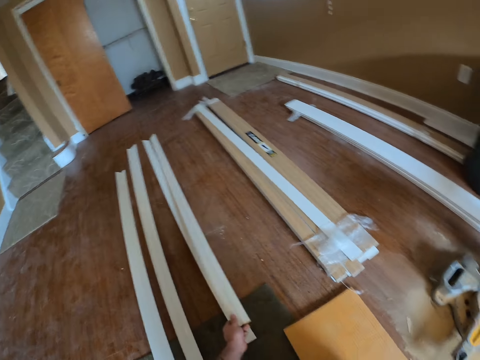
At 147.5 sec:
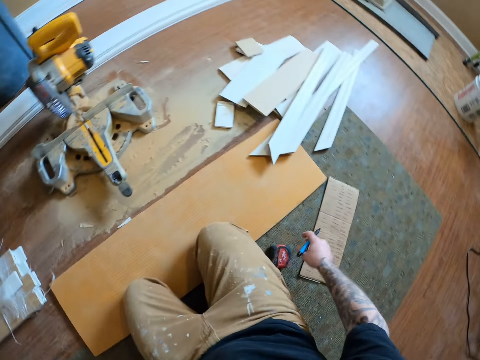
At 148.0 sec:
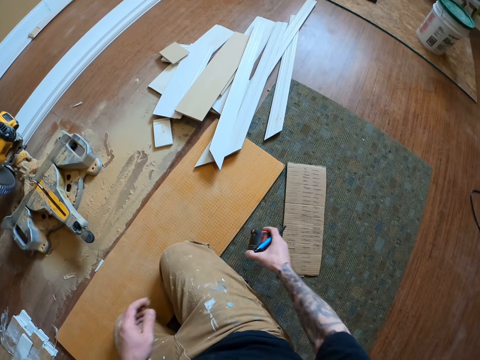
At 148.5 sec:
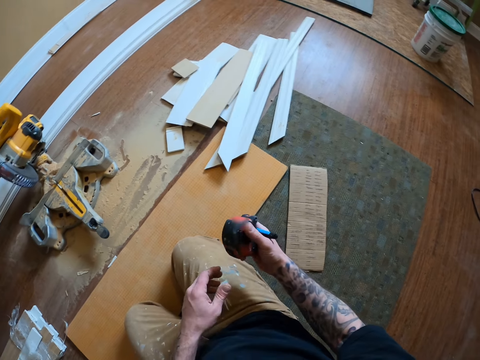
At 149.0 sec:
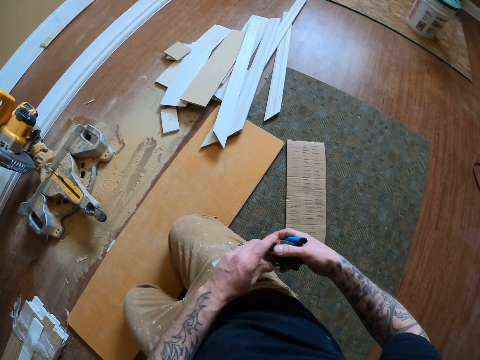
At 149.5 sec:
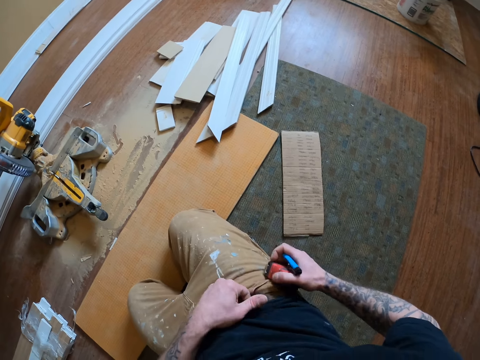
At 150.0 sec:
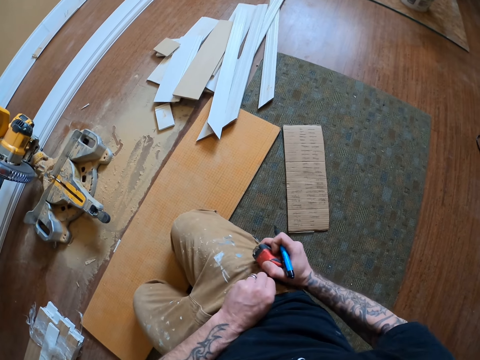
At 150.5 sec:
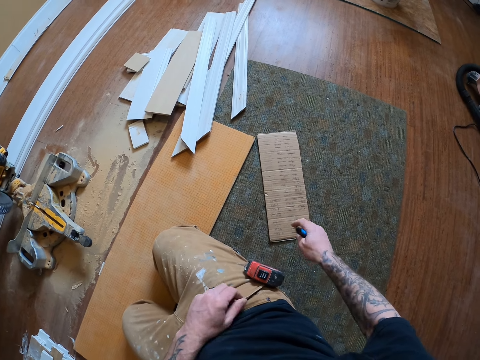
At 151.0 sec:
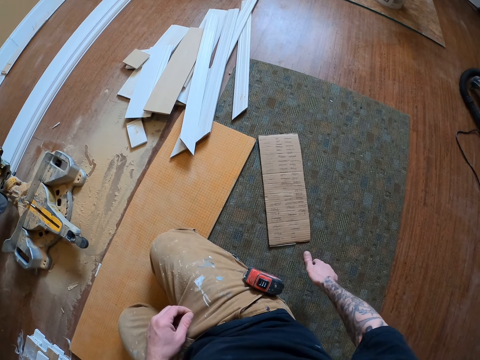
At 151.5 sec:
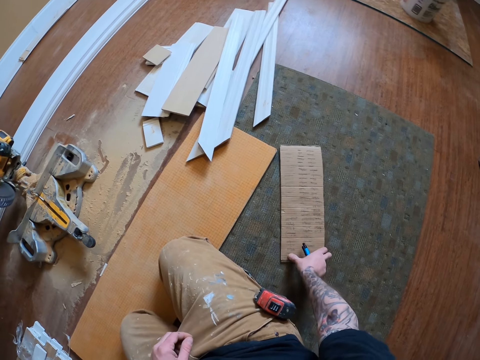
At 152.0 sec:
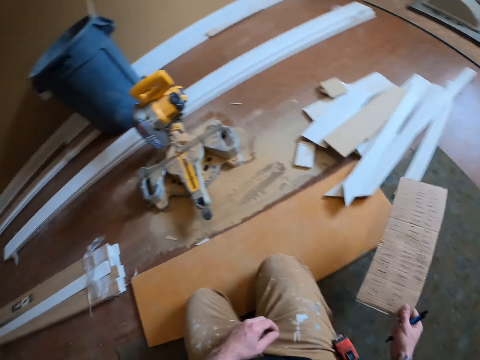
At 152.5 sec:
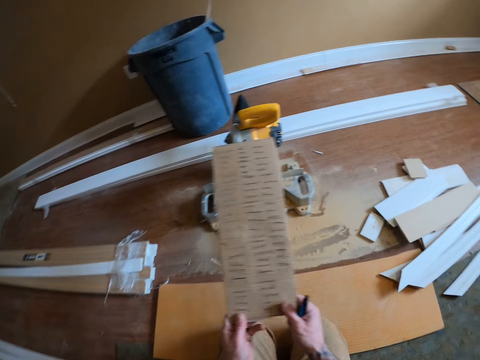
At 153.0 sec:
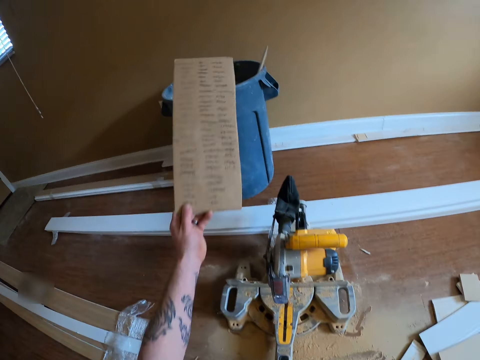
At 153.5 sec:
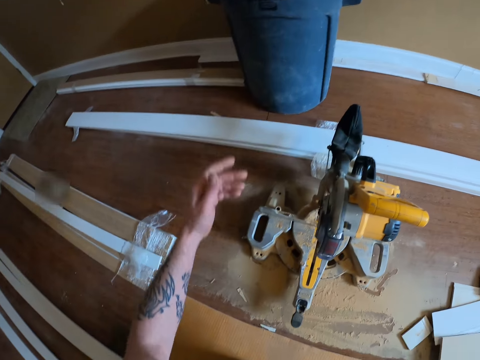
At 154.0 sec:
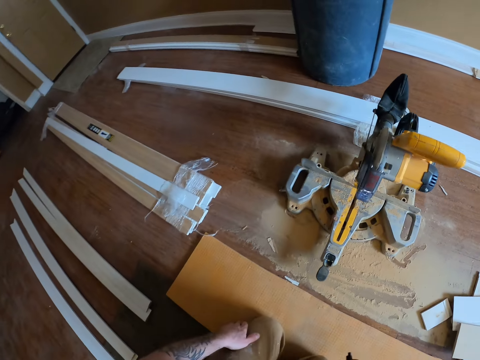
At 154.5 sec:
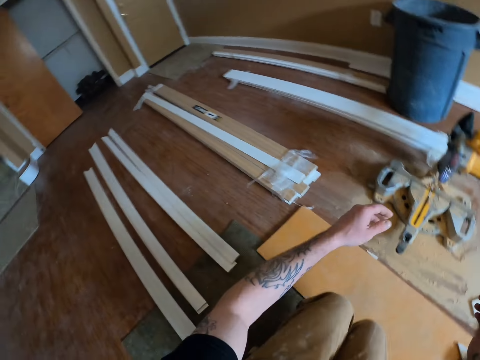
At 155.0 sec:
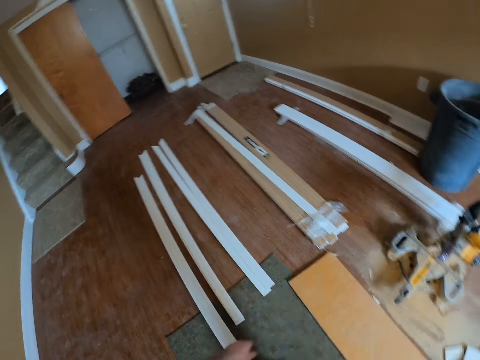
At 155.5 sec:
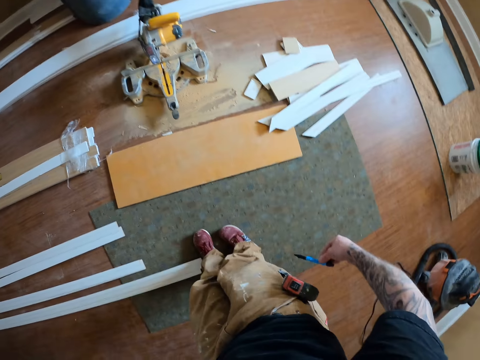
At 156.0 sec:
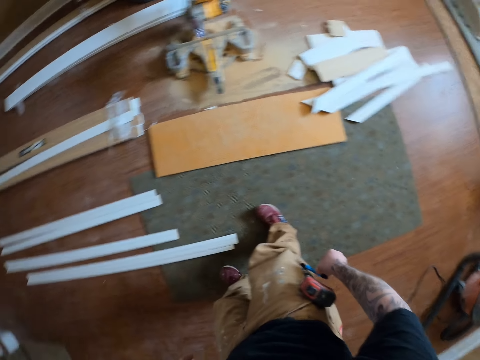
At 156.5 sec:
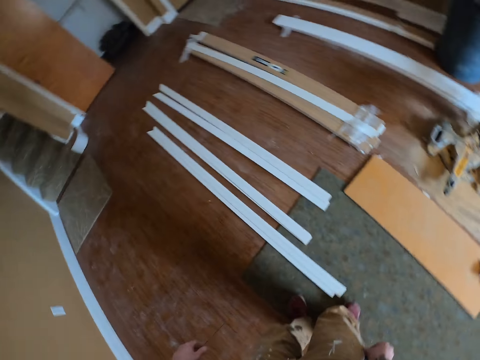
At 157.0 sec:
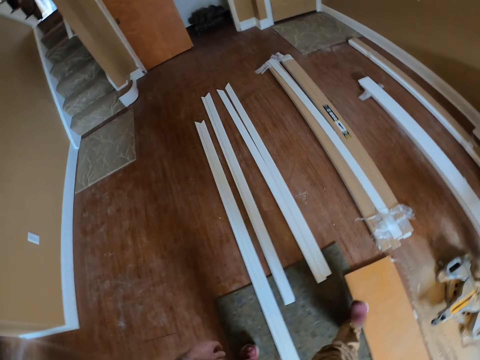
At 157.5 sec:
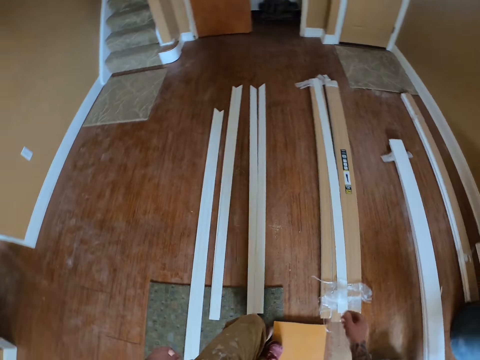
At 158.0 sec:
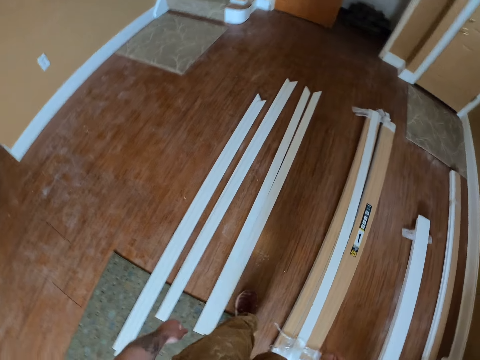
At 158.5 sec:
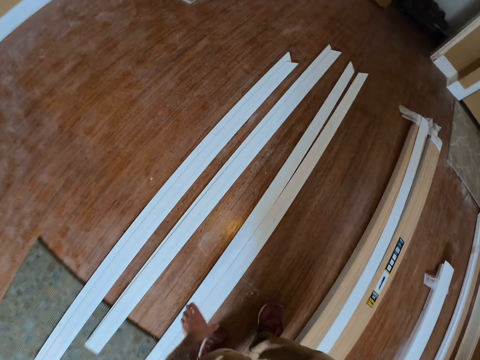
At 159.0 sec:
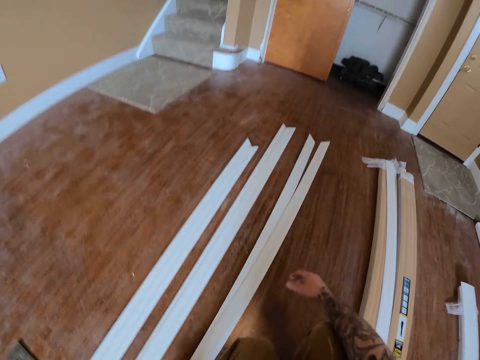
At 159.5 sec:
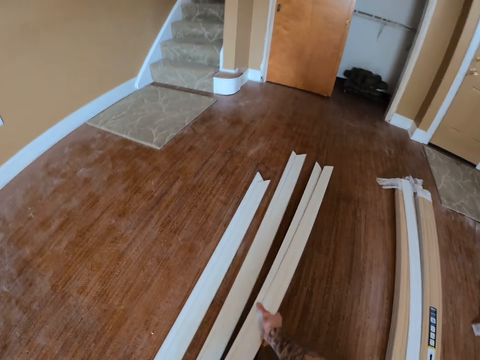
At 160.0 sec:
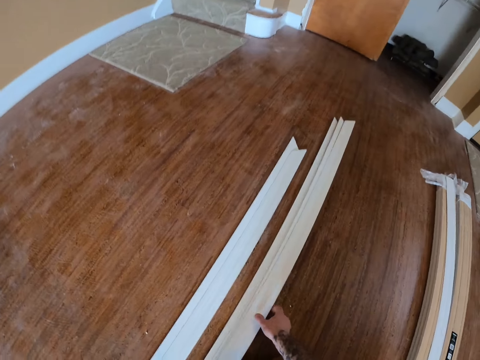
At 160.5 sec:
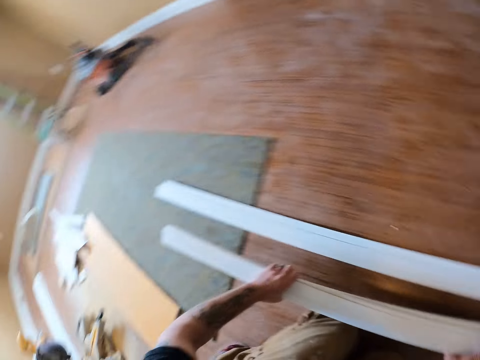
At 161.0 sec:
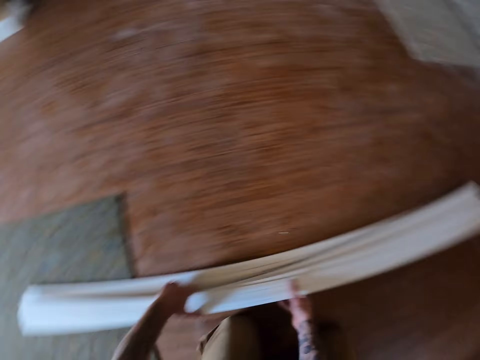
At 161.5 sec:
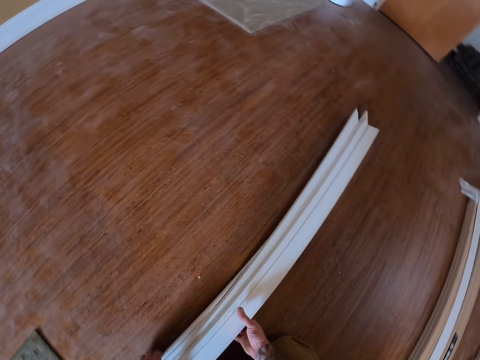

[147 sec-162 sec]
The camera wearer drops the third door frame beside the other door frames on the floor. He picks up the measuring tape from the floor. He hangs the measuring tape by the side of his trouser pocket. He picks up the carton from the floor. He holds the carton with the other hand. He throws the carton into the big bucket. He stands beside the door casings. He walks around the room. He packs the separated door frames from the floor with his hands. He holds the door casings together.

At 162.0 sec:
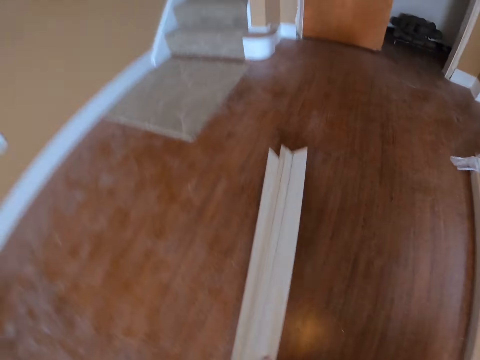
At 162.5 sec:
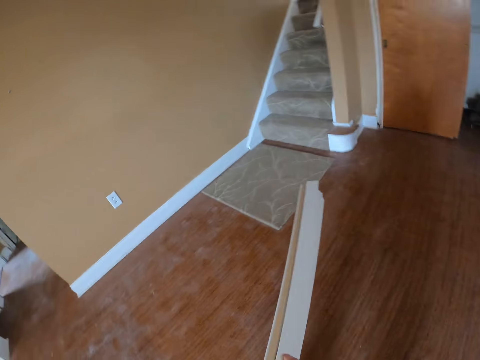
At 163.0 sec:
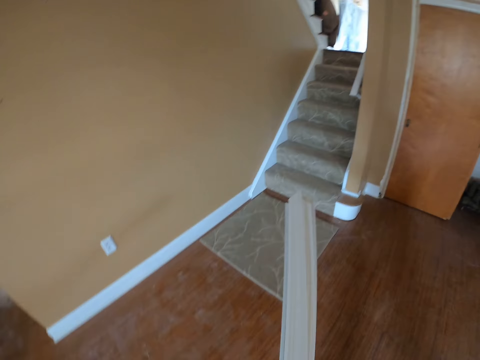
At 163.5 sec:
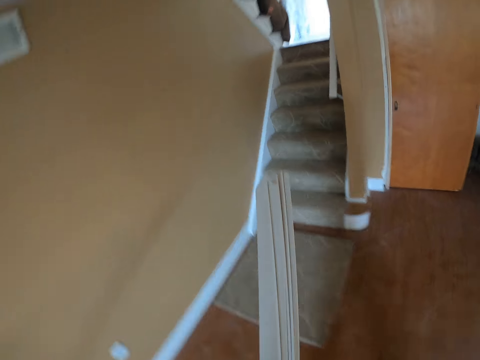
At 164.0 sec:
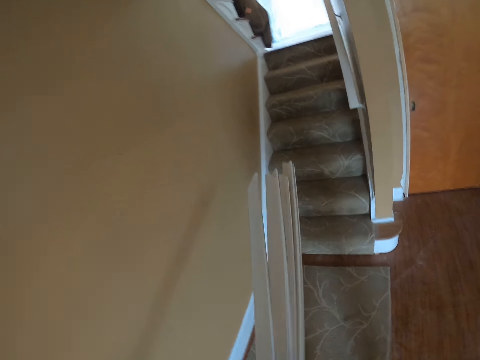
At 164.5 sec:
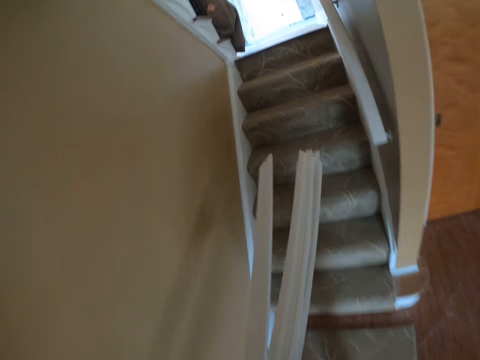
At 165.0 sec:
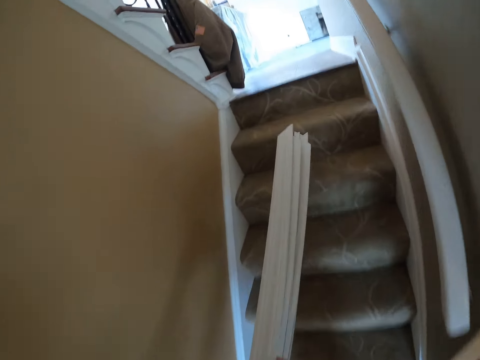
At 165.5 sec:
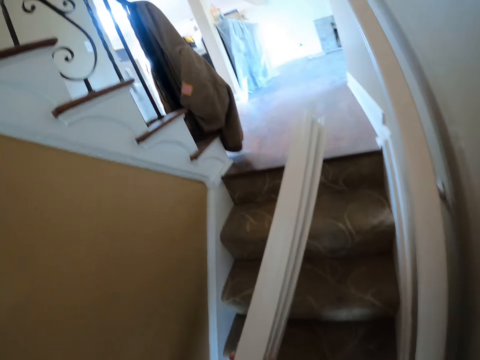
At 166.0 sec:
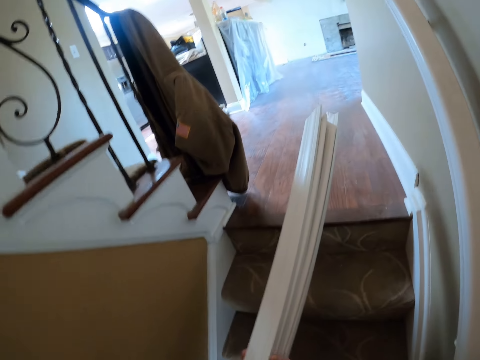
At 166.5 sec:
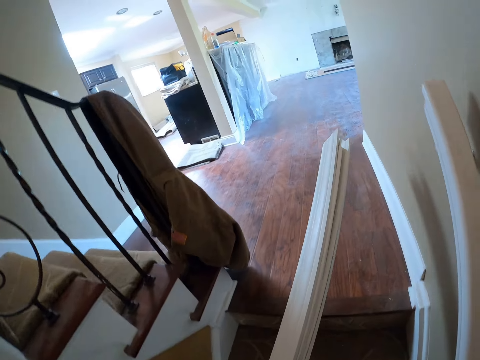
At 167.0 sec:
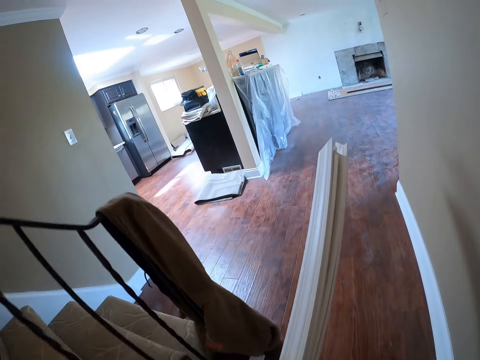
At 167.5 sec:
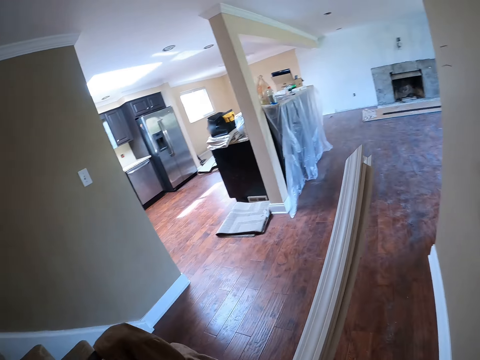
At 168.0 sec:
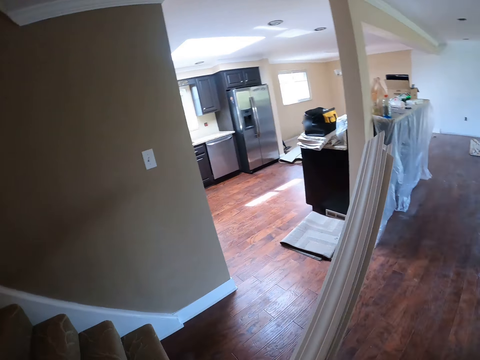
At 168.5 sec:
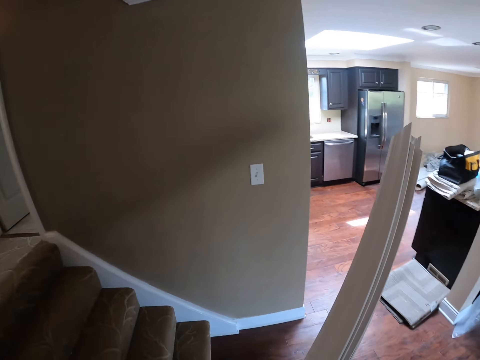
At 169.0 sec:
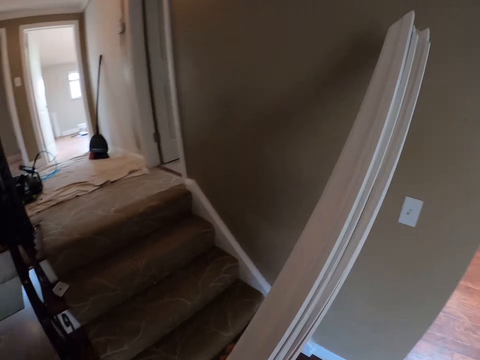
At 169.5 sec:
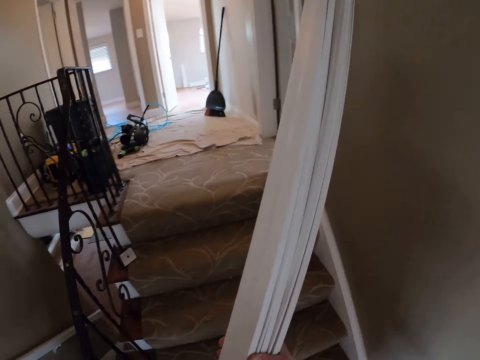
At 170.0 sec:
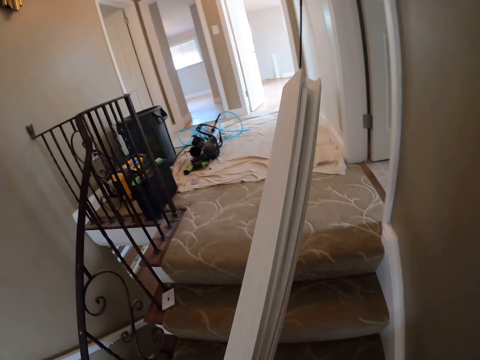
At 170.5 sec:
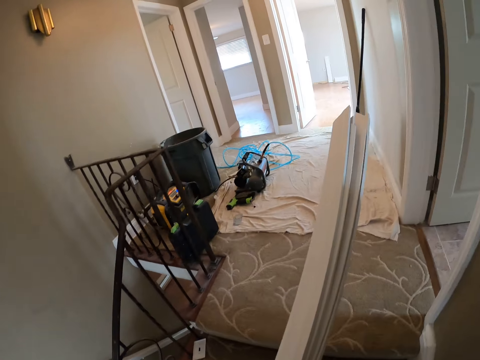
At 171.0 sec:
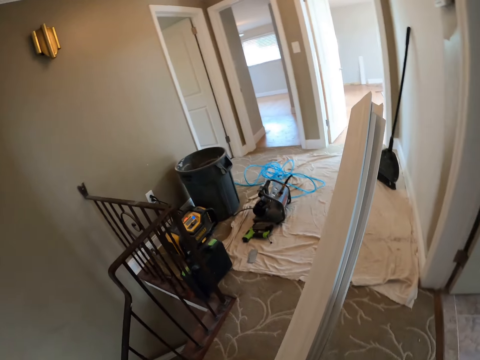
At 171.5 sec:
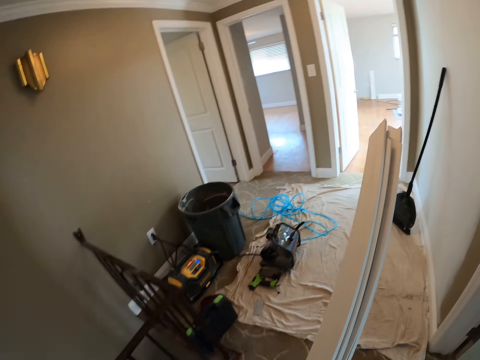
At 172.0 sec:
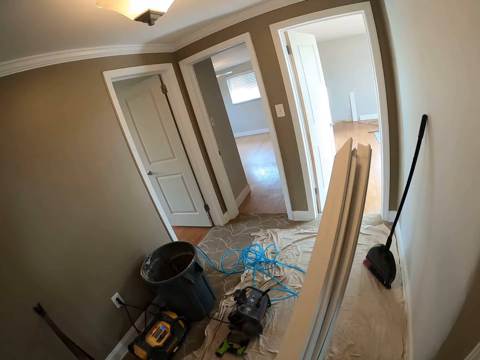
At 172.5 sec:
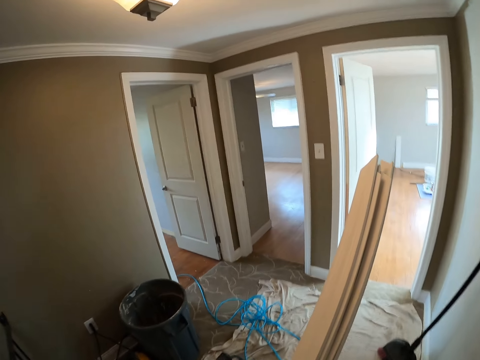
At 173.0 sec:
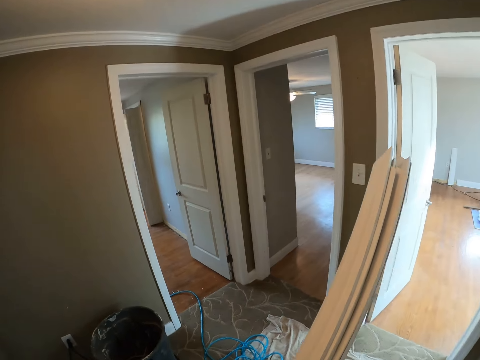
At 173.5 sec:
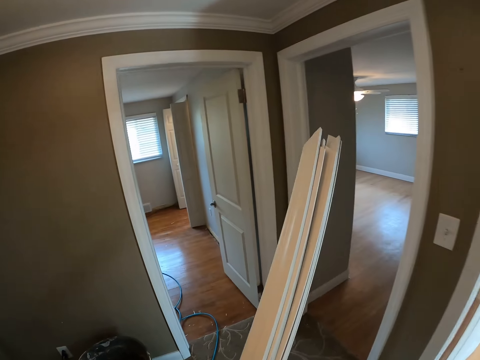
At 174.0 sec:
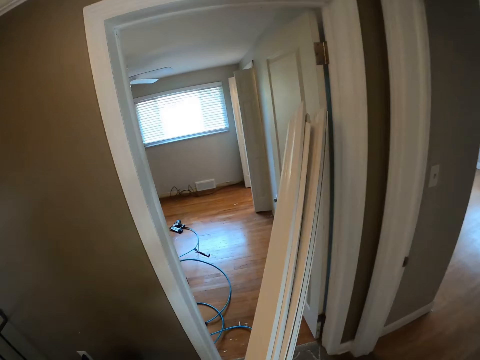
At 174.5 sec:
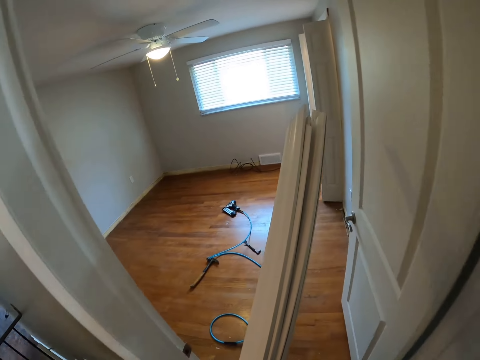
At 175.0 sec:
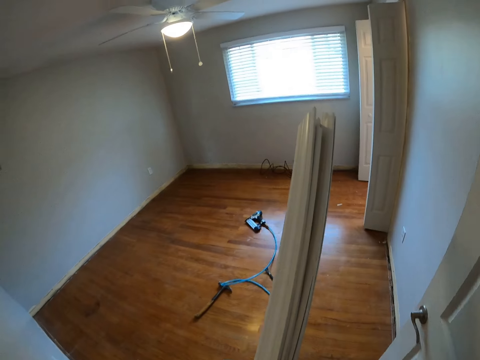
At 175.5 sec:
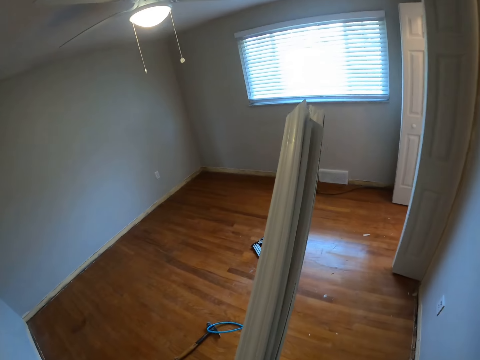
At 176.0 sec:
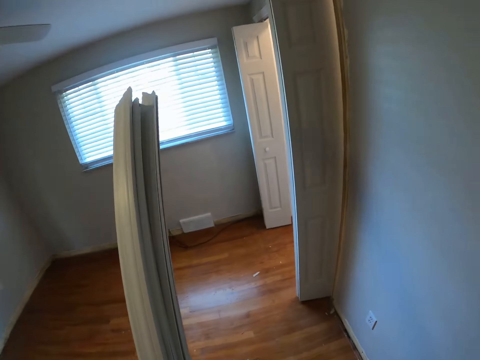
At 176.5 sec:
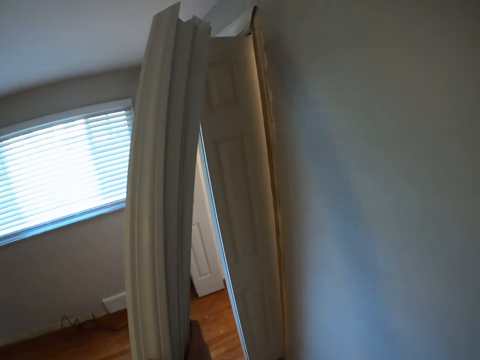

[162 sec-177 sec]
The camera wearer carries the door casings. He walks around the room. He walks away from the room with the door frames in his hands. He walks up the staircase. He walks into the room.
